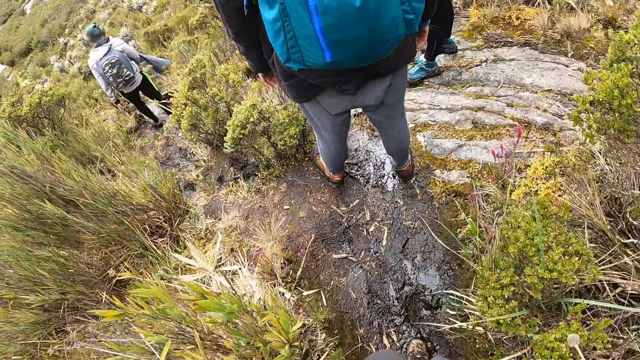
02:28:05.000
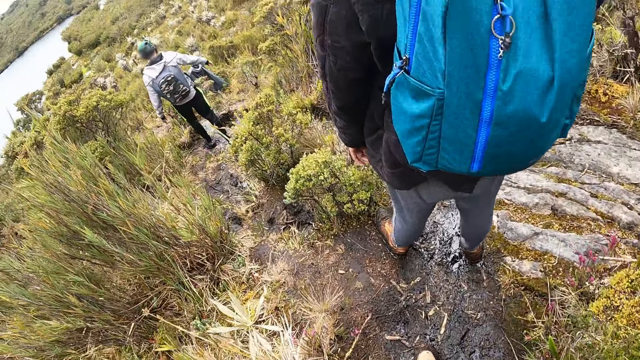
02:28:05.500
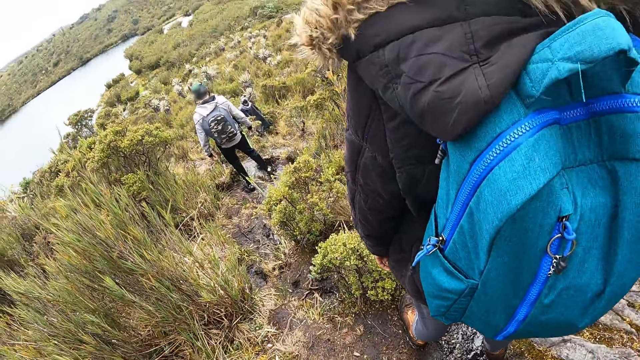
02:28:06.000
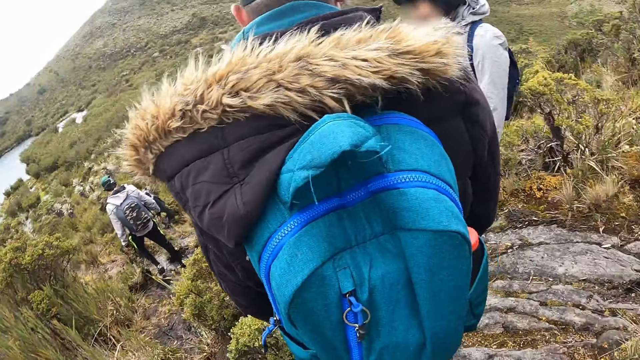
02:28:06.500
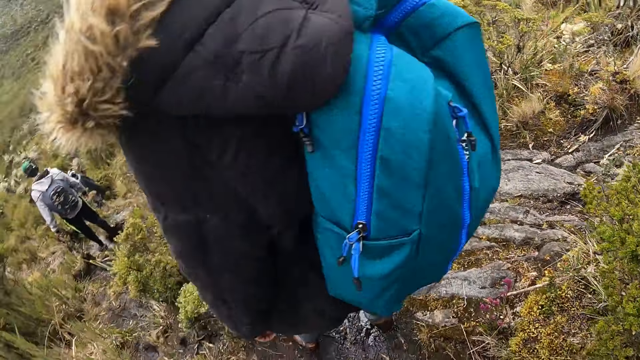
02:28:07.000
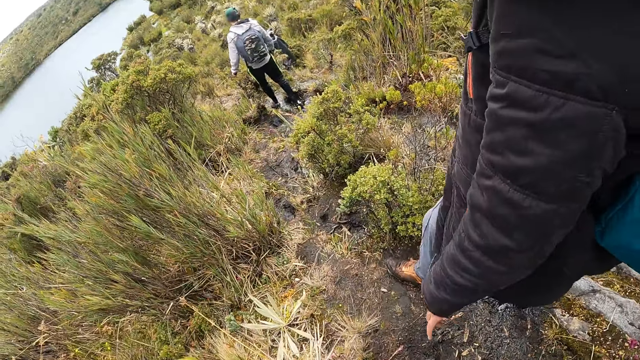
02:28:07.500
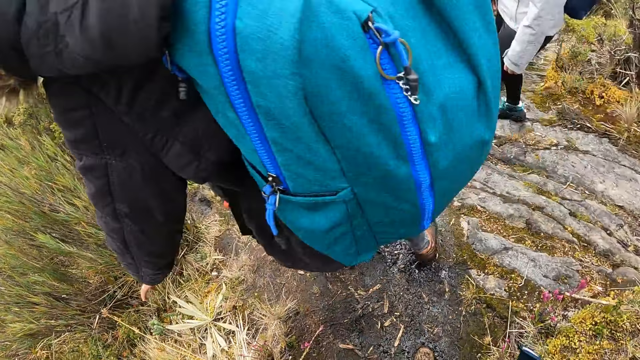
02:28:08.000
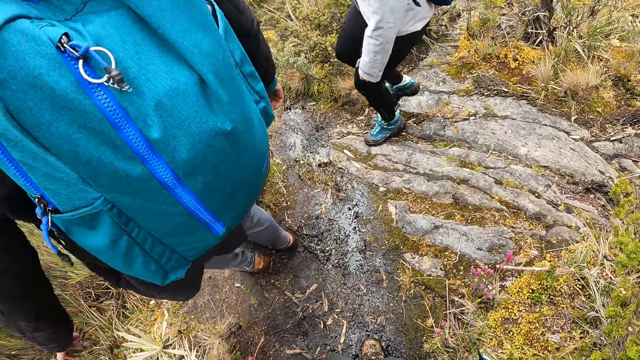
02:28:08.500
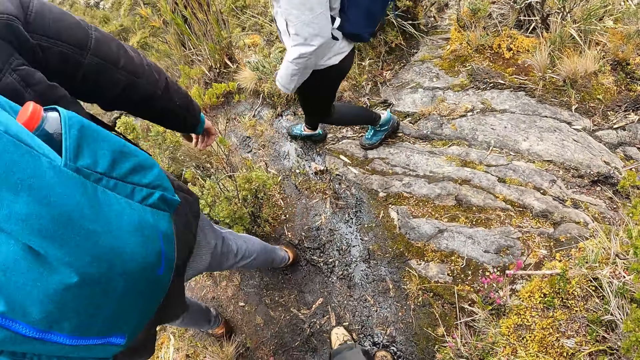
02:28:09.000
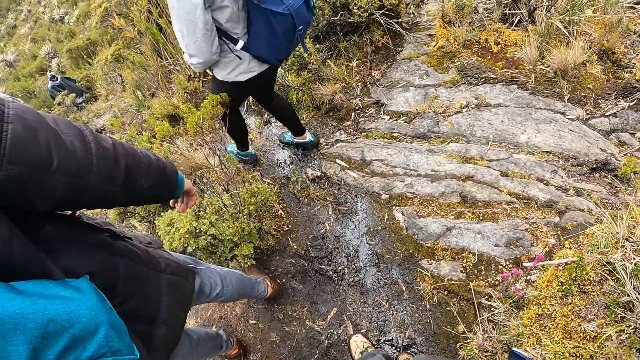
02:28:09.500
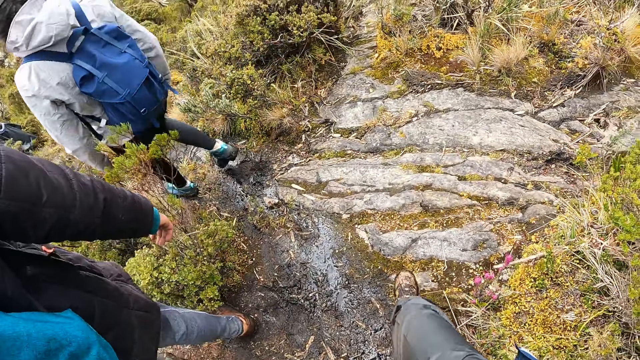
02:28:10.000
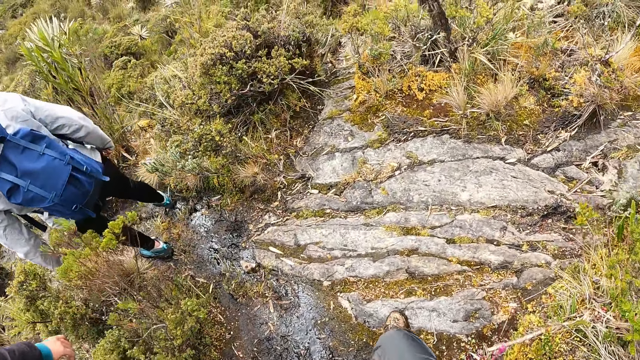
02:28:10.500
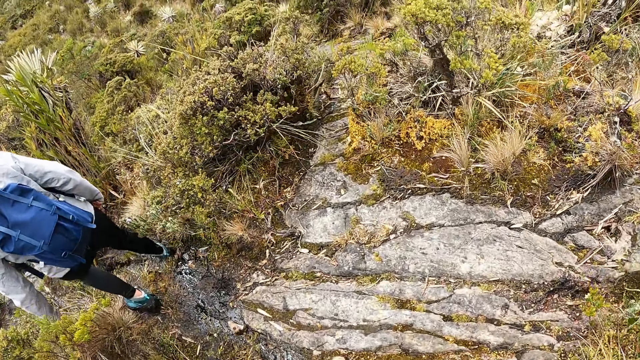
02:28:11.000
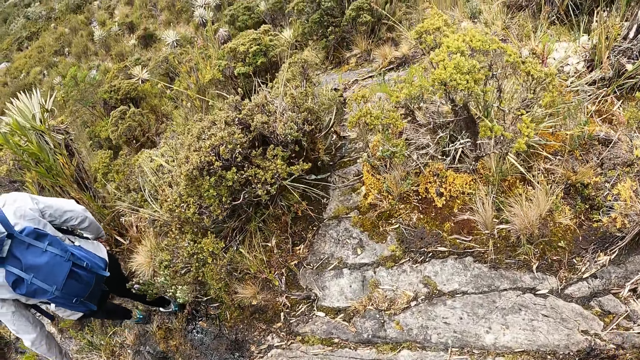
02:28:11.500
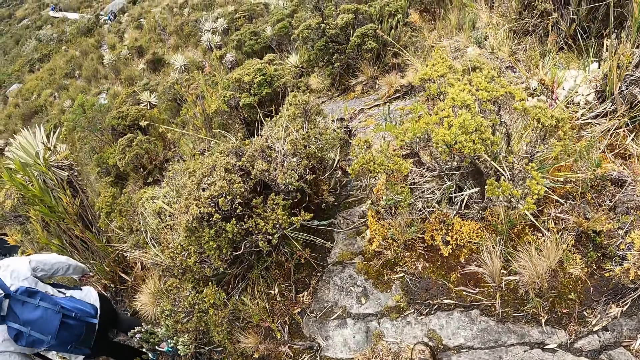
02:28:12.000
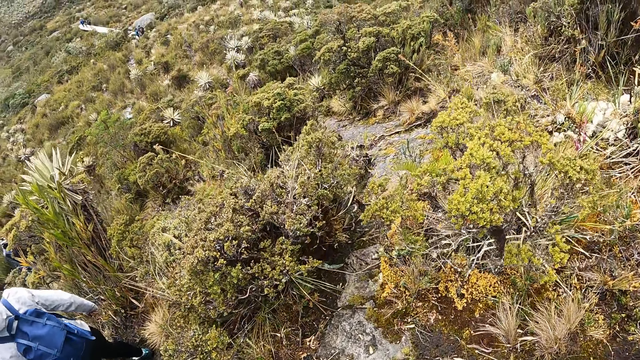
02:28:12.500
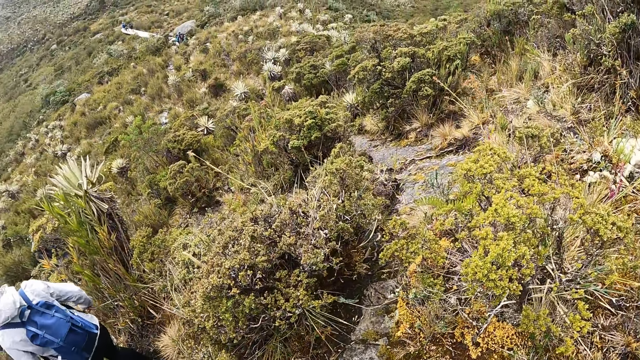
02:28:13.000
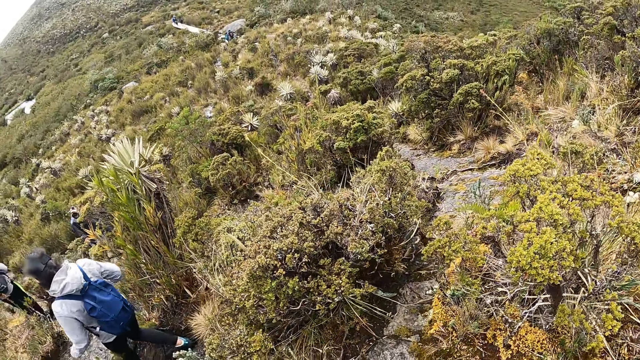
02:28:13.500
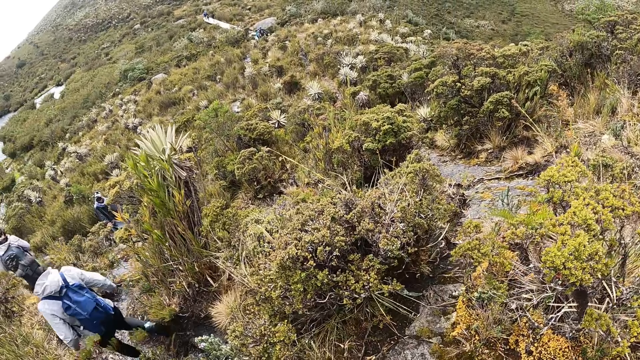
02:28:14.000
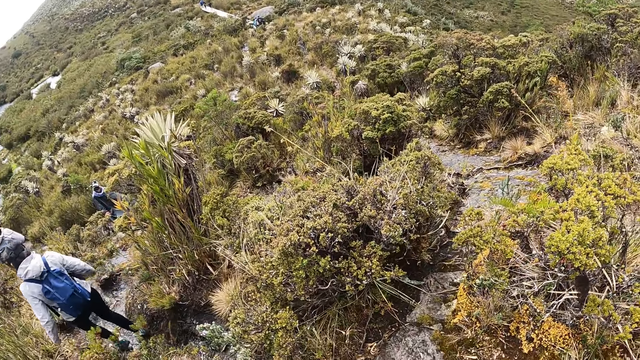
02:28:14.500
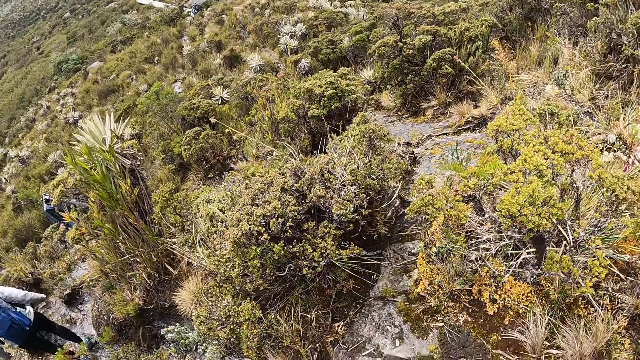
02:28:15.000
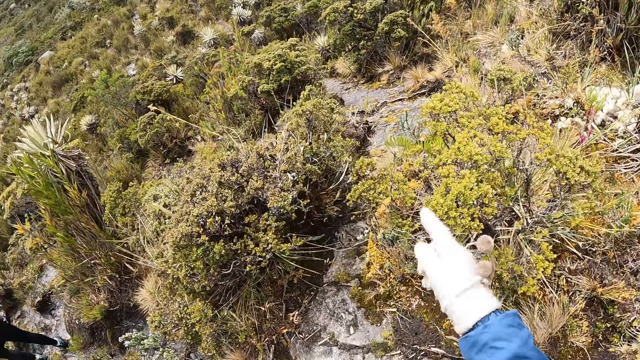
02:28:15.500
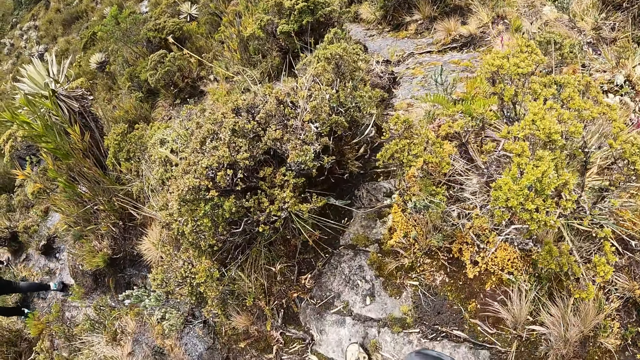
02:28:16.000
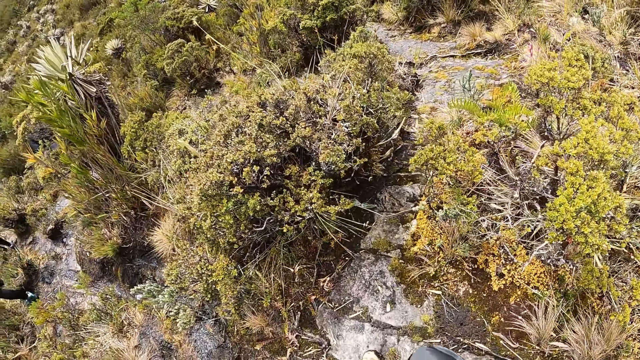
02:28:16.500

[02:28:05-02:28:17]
A man walks down the hill.

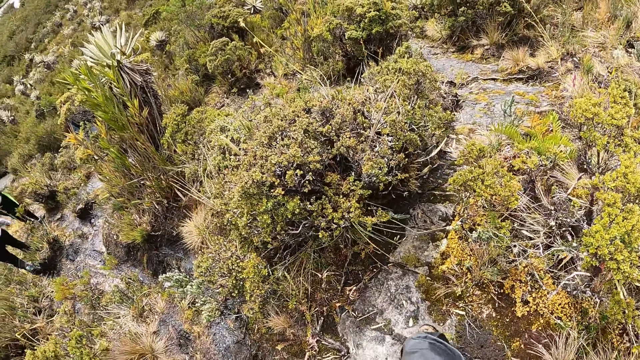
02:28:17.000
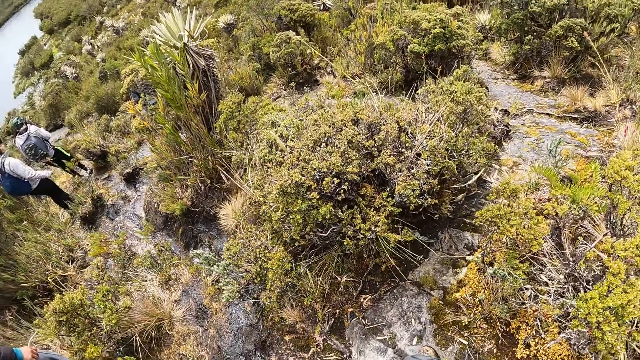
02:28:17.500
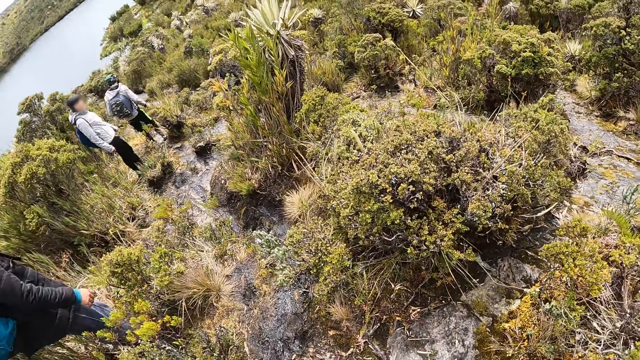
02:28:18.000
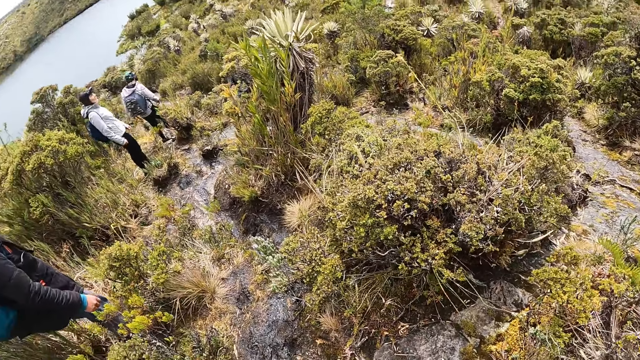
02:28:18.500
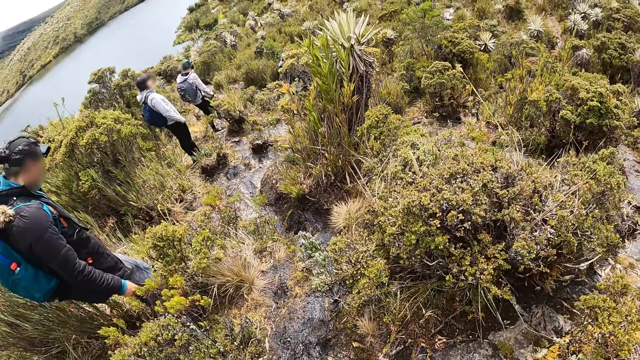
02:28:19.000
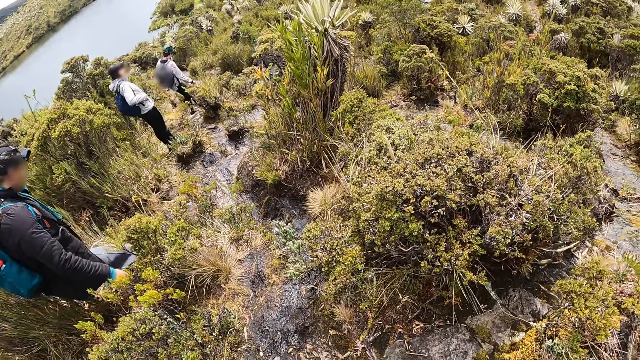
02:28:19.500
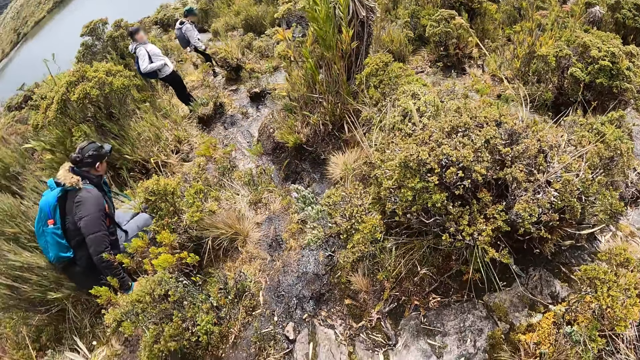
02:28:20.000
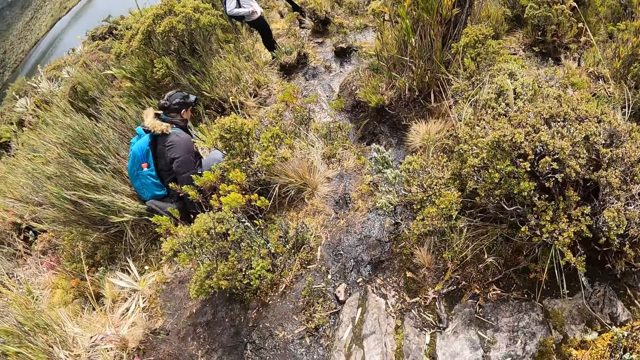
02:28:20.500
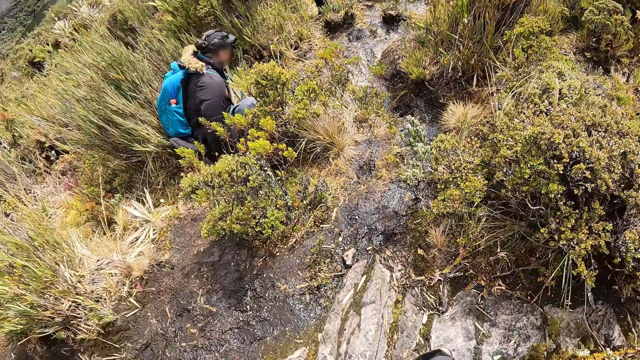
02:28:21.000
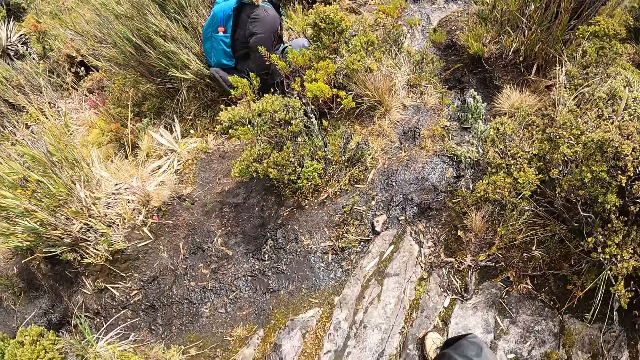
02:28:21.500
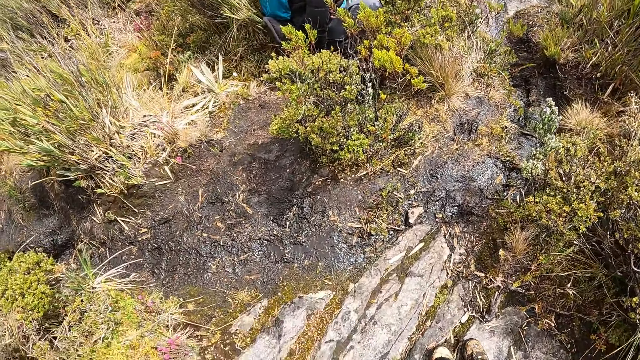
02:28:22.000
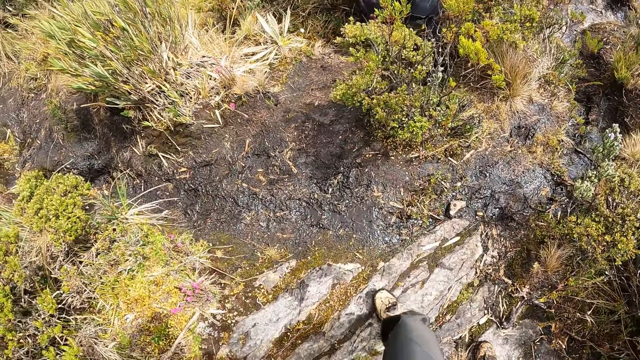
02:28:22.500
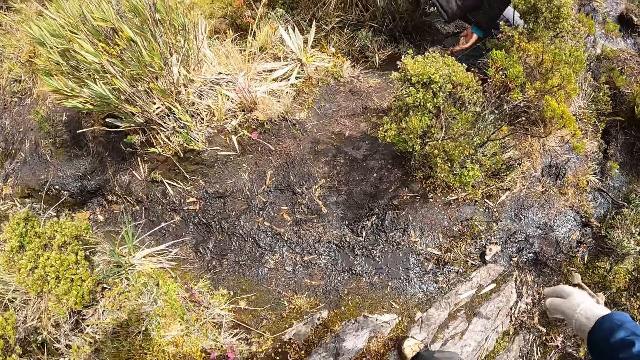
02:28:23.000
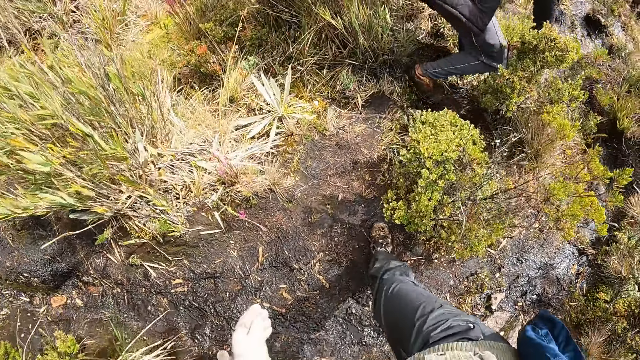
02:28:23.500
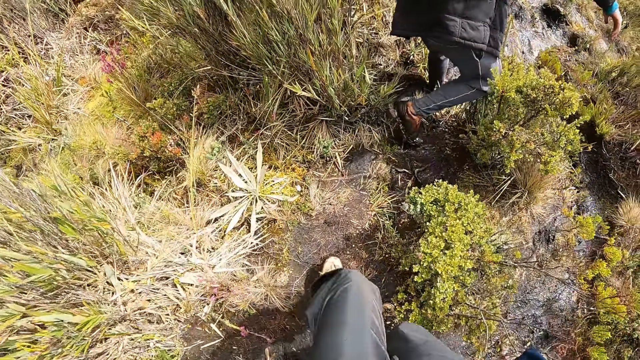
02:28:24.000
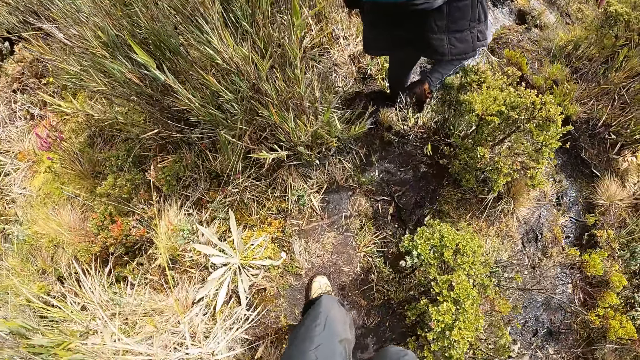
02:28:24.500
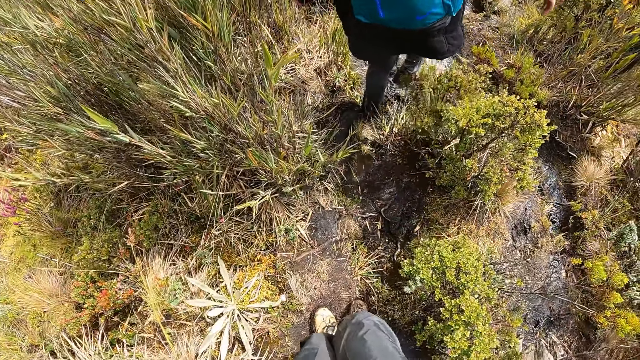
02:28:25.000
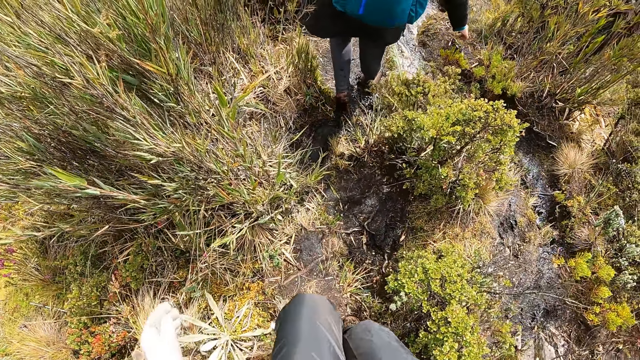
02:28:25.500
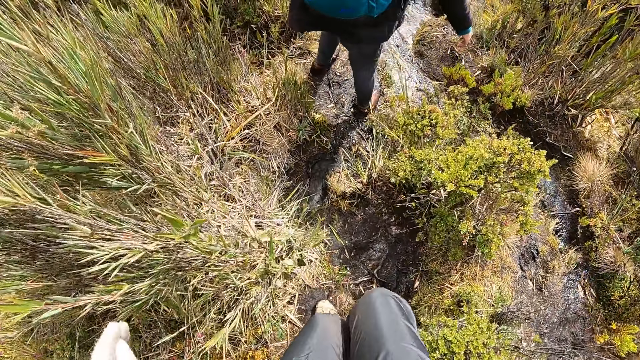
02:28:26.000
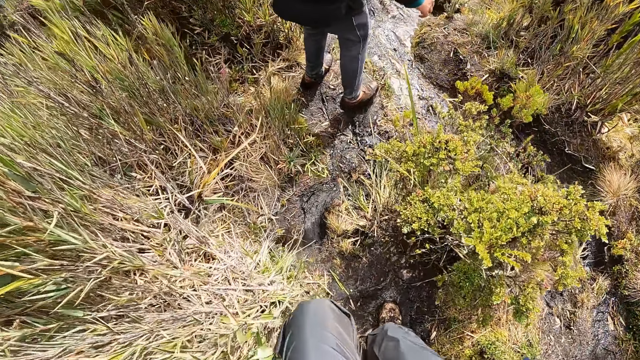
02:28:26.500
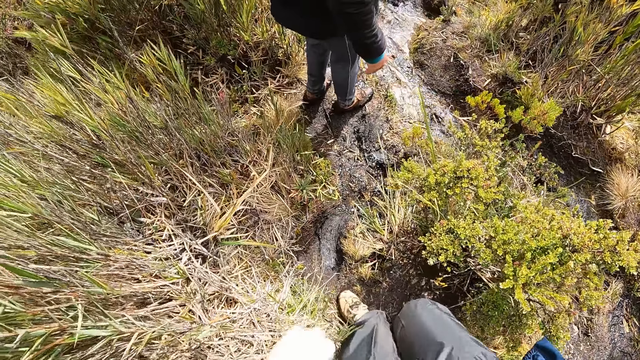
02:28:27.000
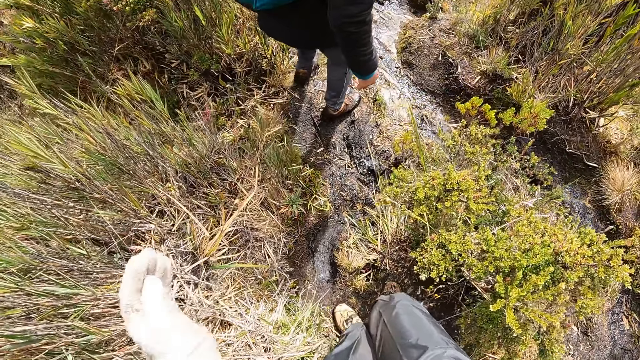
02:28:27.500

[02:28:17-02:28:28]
A man sits on the ground. The man walks down the hill. The camera wearer walks down the hill.
